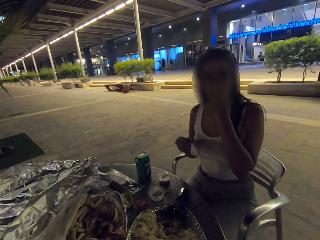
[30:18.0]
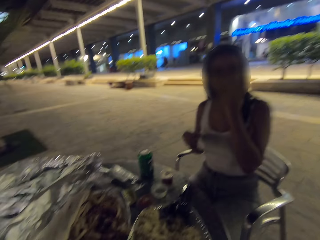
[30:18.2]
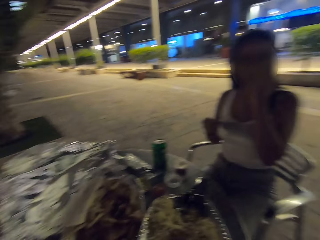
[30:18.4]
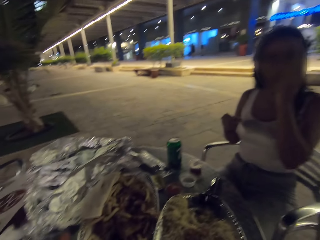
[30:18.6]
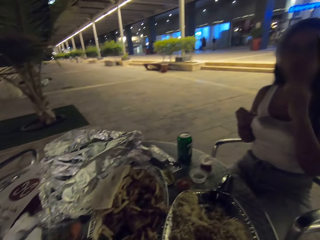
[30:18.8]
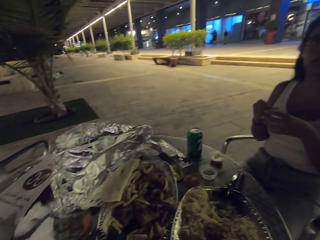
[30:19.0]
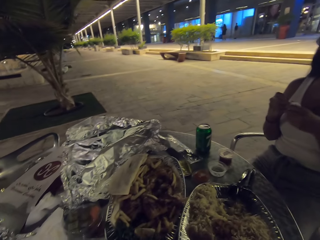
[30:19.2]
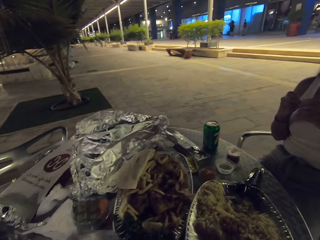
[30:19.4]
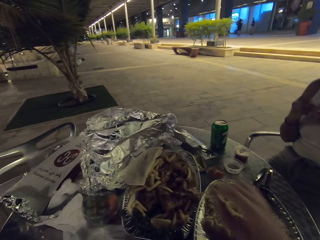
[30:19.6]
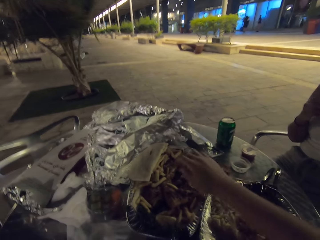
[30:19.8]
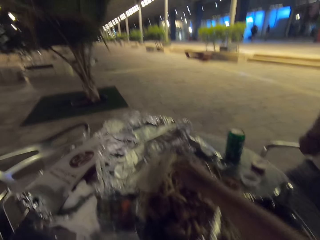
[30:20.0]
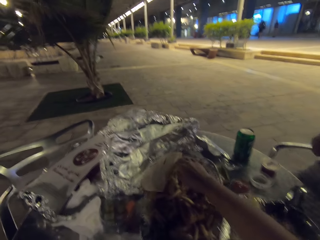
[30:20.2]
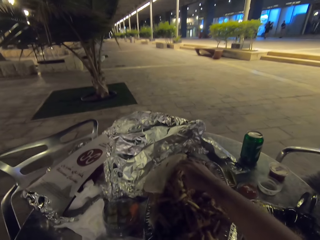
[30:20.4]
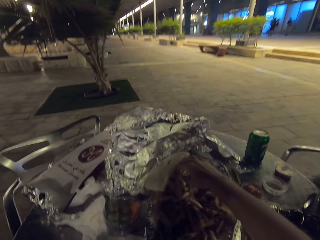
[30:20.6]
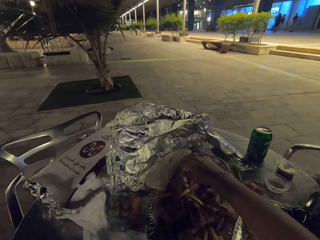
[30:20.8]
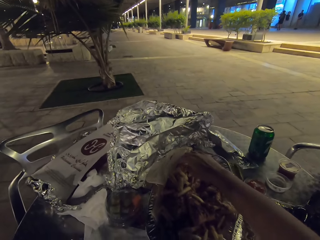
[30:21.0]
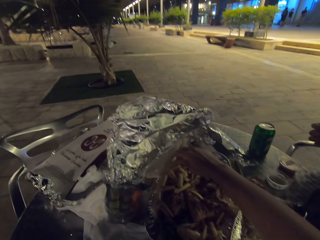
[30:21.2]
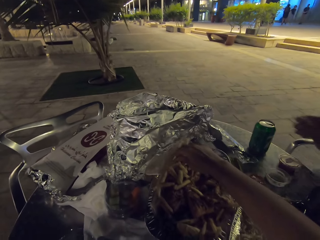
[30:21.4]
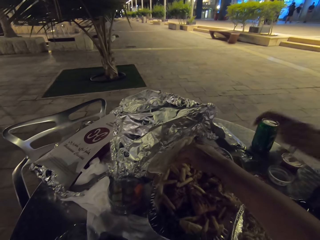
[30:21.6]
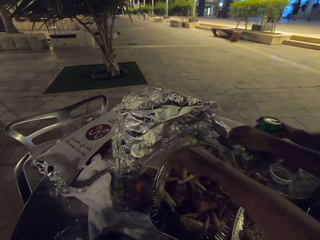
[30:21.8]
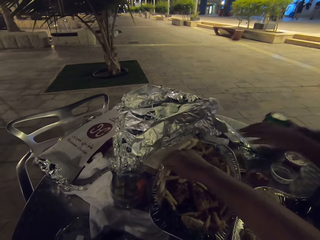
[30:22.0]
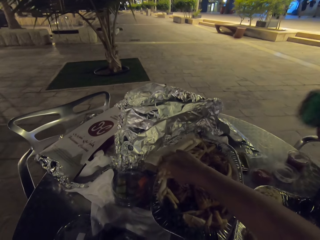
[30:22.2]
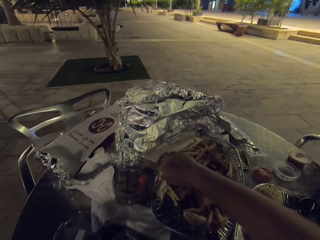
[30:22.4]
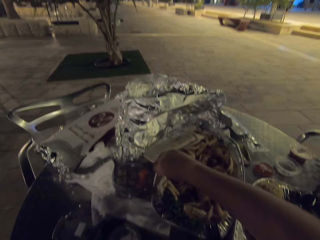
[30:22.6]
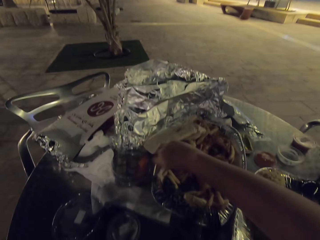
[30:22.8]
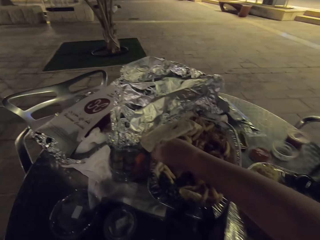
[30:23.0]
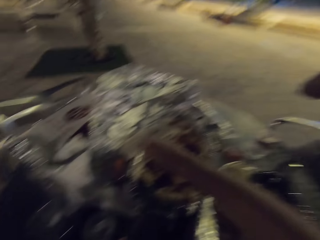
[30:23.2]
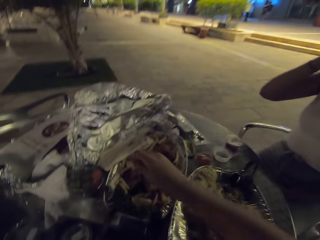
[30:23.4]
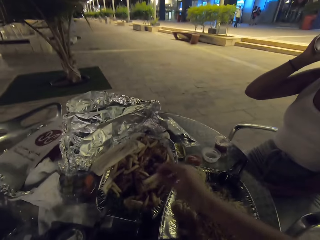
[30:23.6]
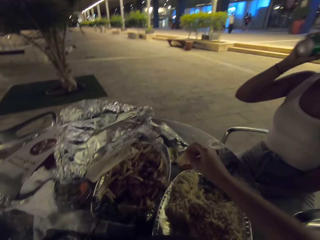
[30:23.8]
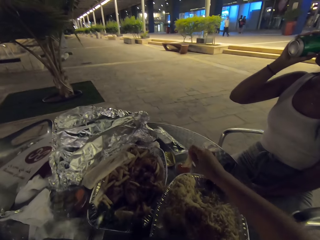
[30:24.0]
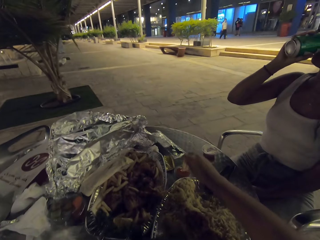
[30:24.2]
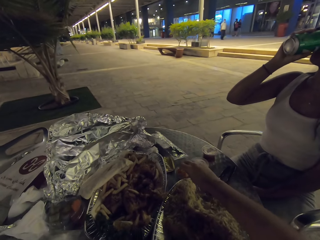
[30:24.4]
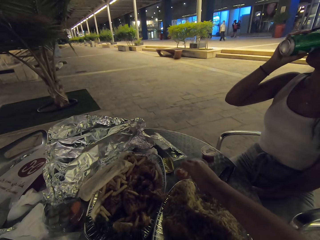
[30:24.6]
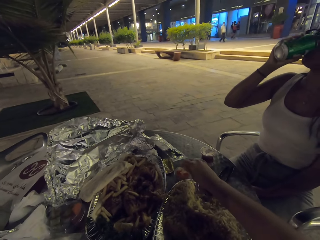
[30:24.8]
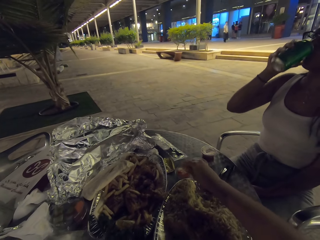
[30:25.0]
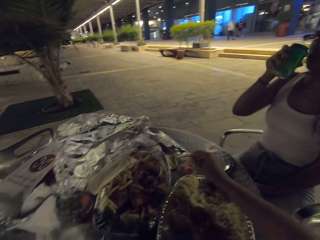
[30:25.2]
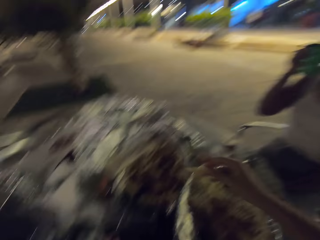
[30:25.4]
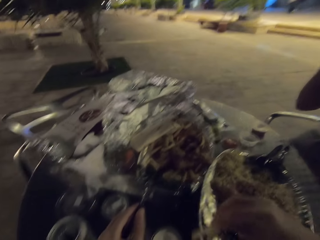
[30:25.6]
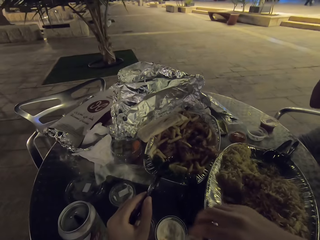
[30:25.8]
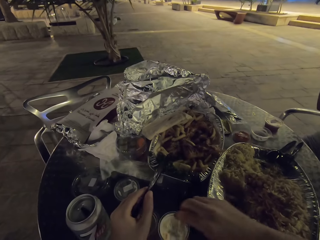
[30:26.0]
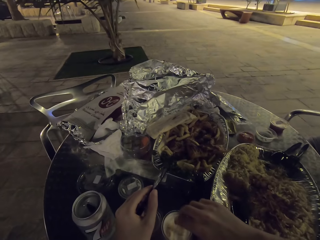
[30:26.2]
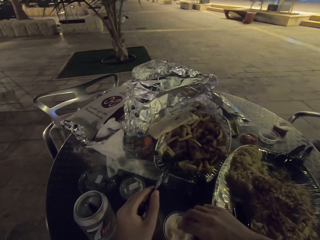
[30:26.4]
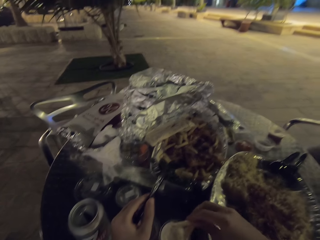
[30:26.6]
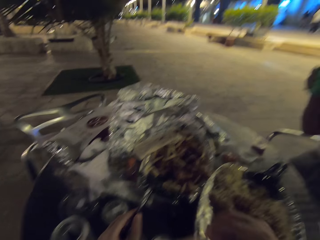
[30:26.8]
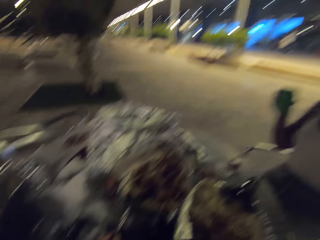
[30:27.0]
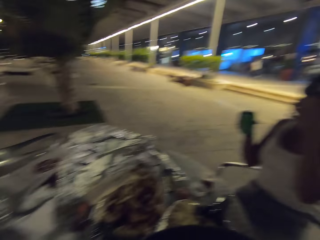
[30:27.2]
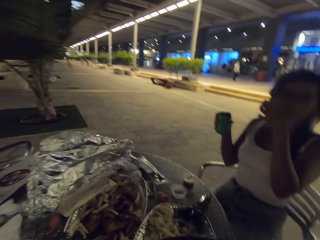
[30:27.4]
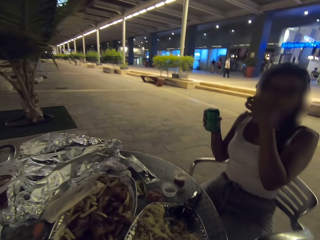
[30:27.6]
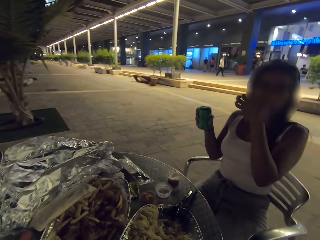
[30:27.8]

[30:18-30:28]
The camera wearer eats the food on the table. A woman picks up a can of soda. The camera wearer picks chips in the tin and dips the chips in a sauce.

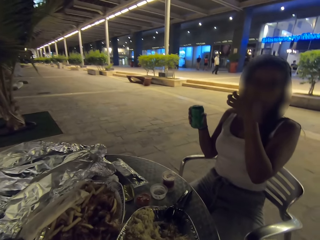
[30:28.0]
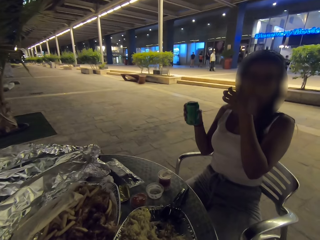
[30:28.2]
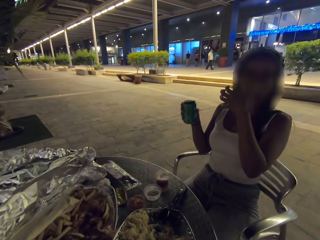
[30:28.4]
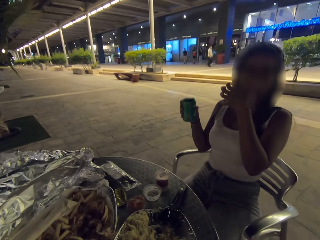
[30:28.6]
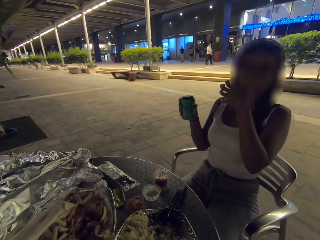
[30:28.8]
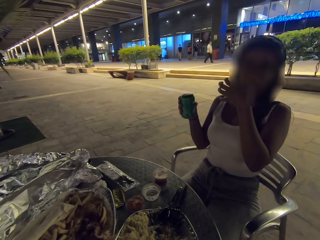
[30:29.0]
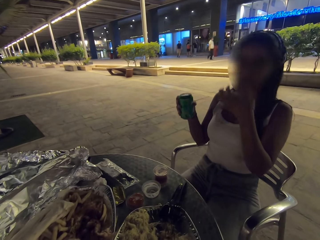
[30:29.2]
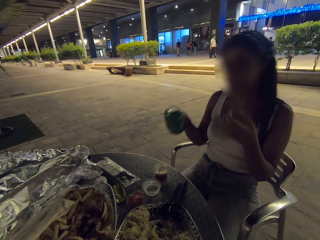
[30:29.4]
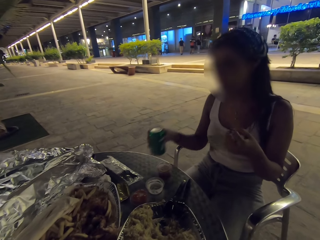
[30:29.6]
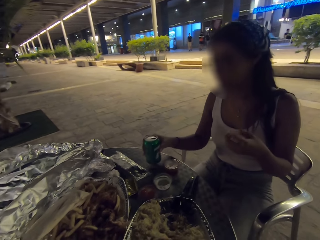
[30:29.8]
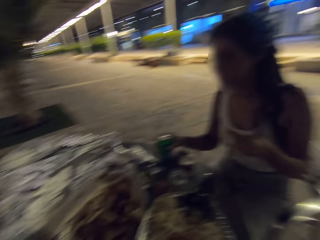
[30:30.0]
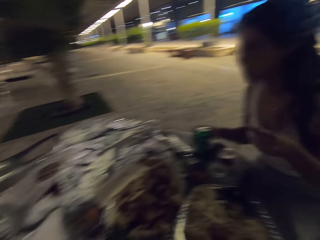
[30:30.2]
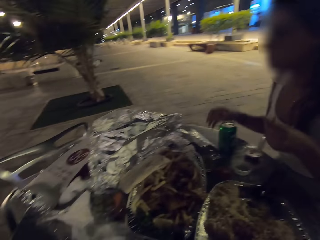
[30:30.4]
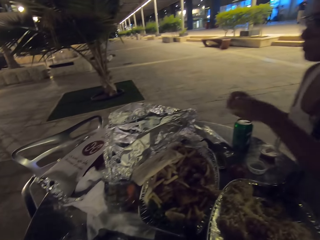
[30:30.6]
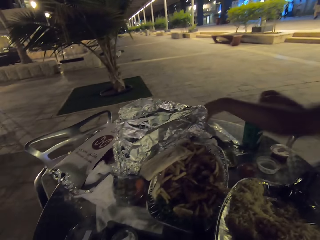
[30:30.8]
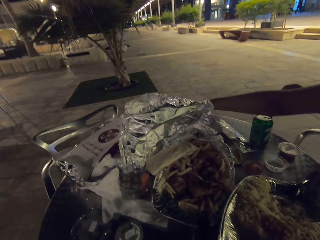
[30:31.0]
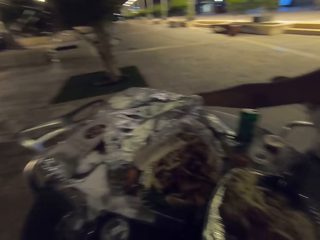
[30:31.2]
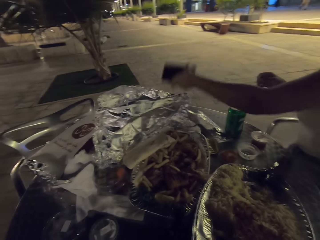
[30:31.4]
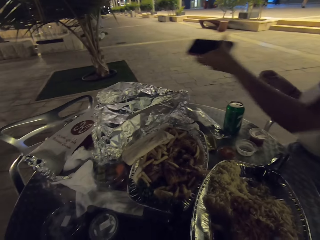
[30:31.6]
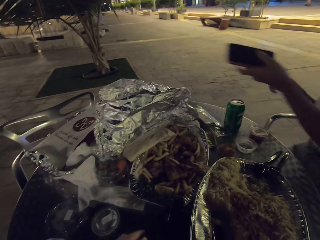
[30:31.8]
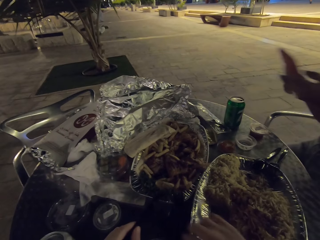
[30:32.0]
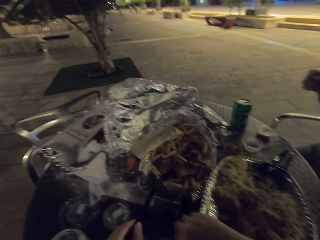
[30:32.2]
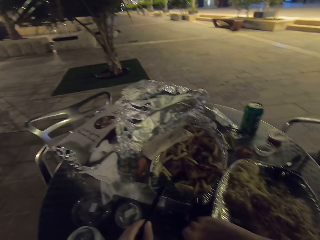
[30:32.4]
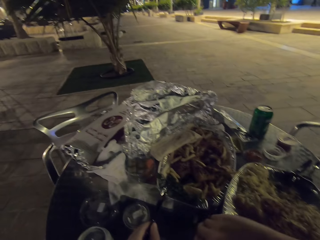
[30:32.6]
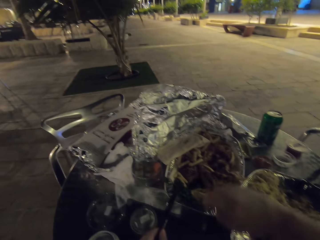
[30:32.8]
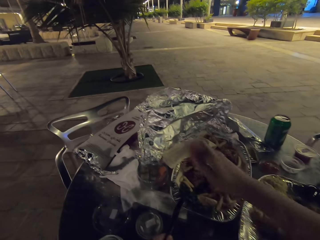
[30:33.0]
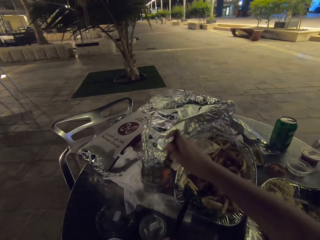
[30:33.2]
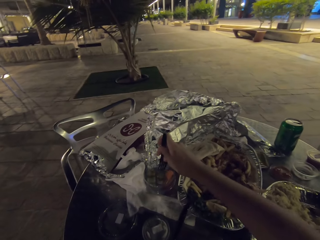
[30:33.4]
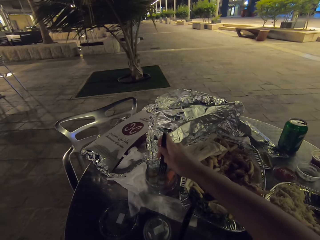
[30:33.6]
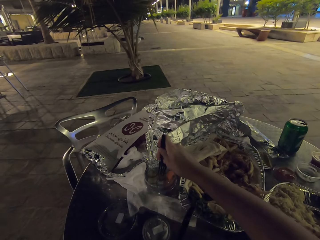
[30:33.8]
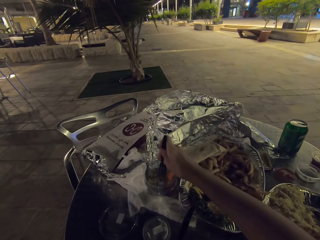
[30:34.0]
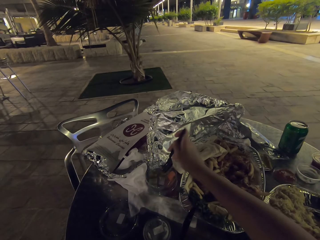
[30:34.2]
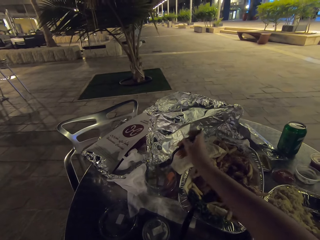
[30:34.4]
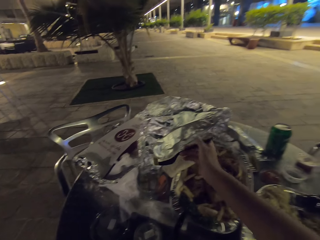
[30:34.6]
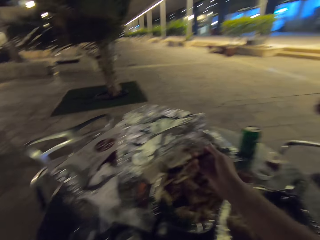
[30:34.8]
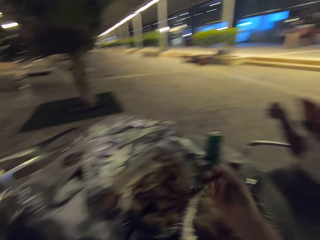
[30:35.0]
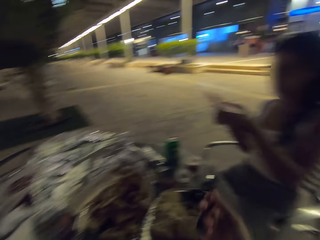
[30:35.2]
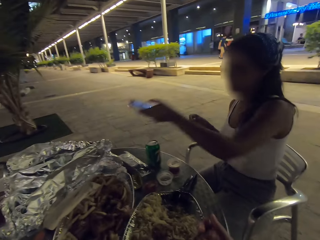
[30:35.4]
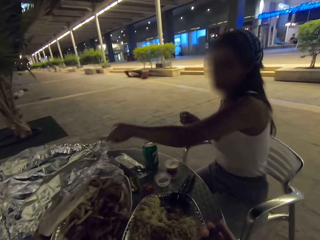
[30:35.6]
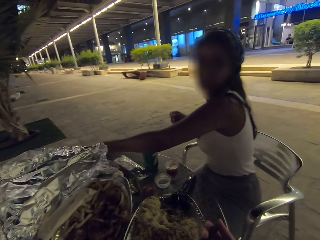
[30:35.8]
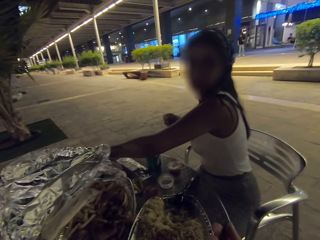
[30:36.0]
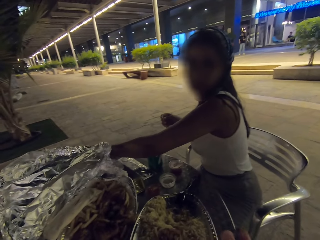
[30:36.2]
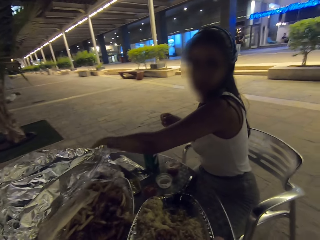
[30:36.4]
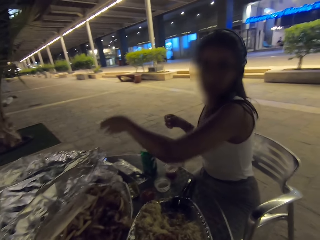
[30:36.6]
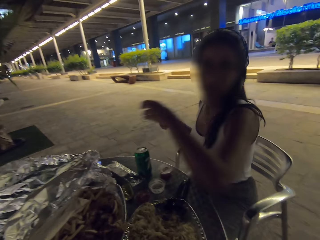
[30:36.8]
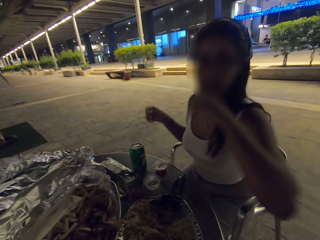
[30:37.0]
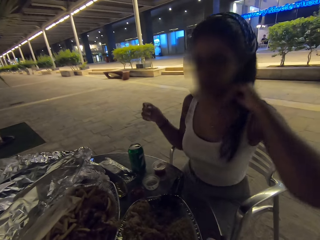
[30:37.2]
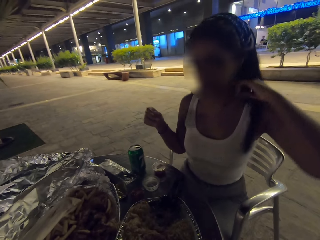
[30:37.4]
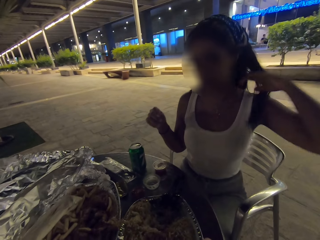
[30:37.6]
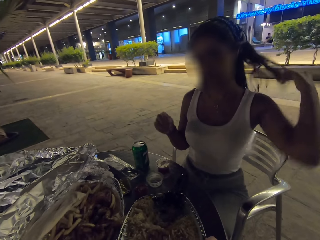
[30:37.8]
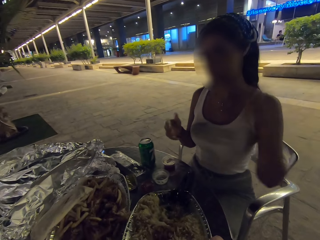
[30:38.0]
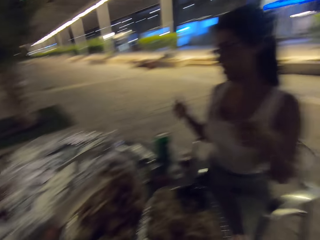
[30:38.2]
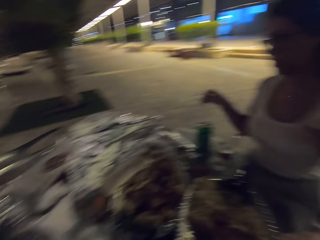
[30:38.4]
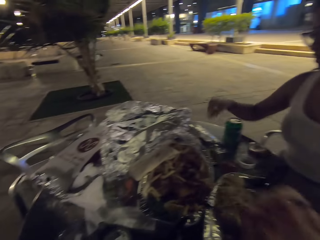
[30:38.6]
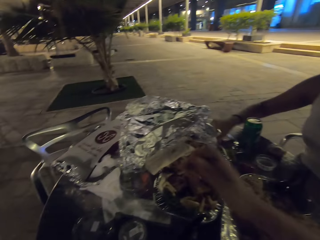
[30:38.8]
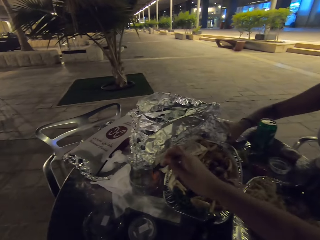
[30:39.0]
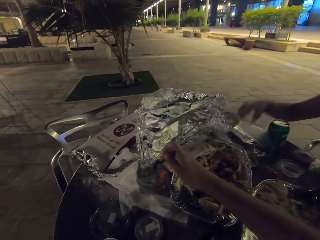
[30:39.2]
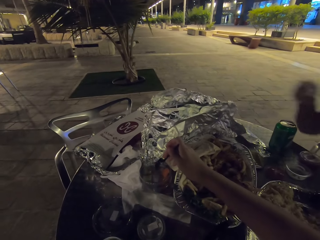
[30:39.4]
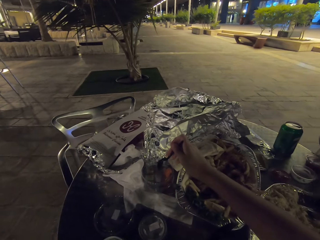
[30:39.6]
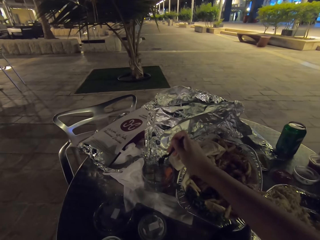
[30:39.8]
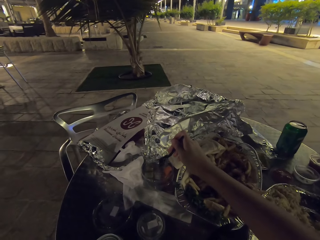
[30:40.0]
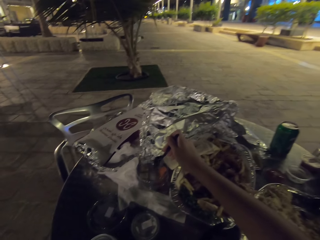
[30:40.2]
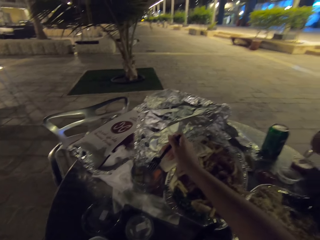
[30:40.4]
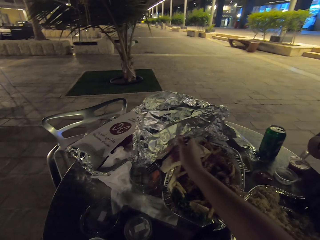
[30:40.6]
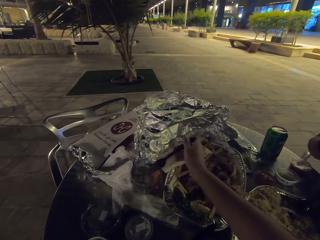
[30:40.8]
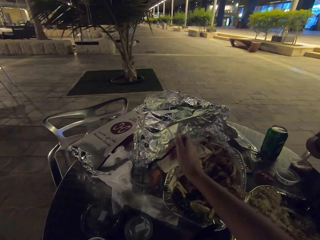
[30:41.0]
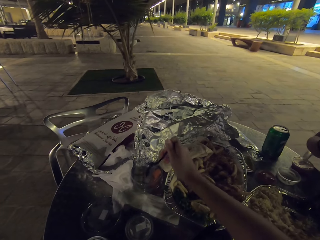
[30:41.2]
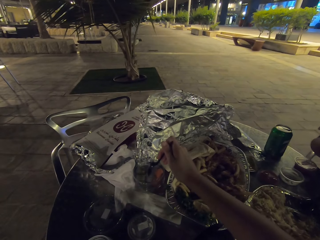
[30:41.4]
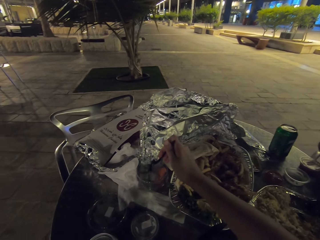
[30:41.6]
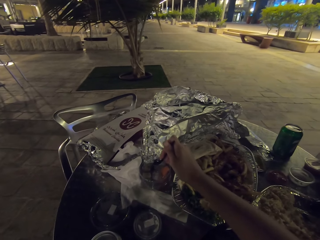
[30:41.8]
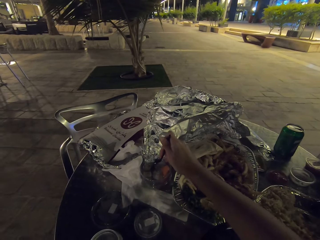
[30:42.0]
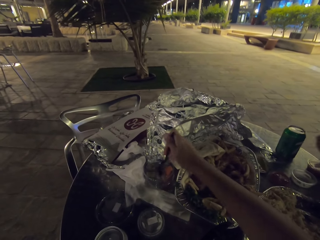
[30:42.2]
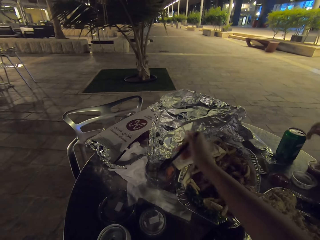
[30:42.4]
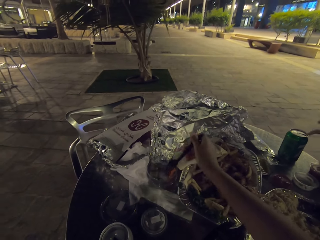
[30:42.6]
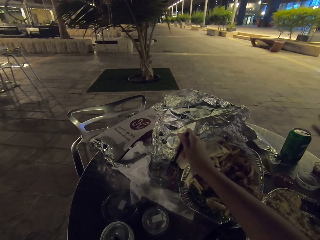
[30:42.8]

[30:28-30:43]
A woman puts the can of soda on the table and picks up her phone. She scrolls the phone. The camera wearer eats the food on the table. They pick something in a plastic tin. The woman picks up a serviette.
